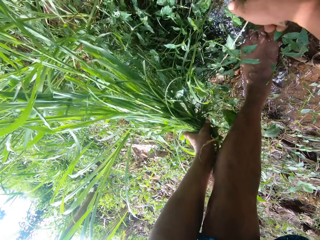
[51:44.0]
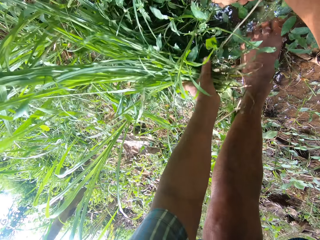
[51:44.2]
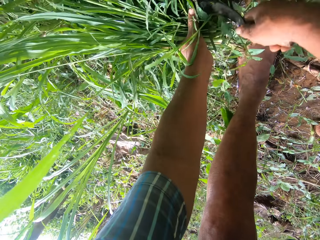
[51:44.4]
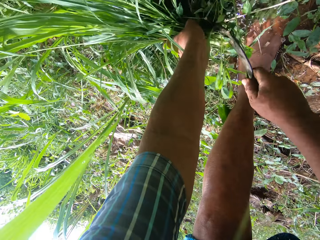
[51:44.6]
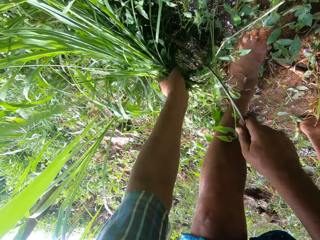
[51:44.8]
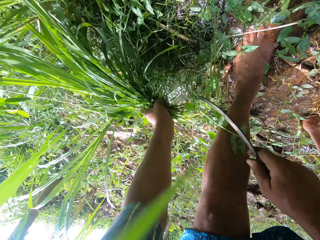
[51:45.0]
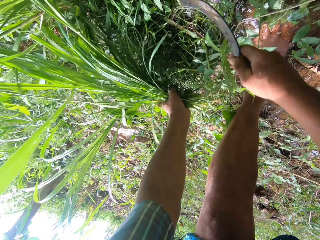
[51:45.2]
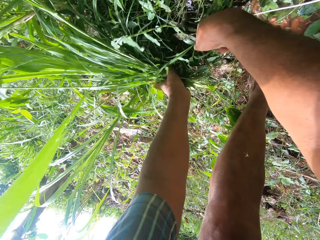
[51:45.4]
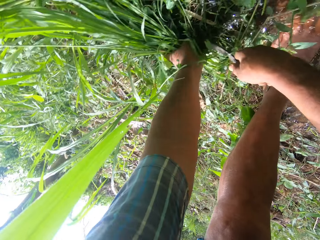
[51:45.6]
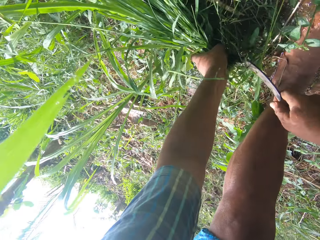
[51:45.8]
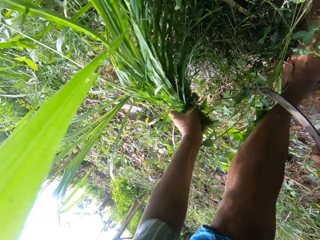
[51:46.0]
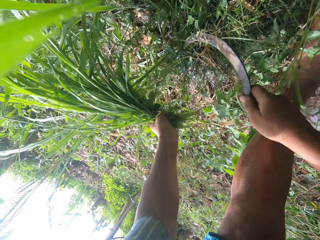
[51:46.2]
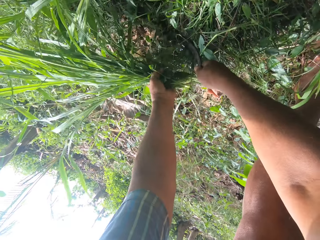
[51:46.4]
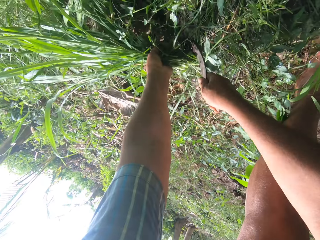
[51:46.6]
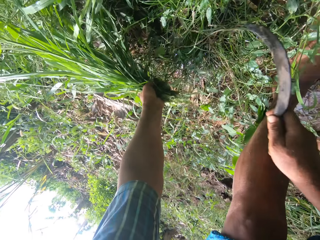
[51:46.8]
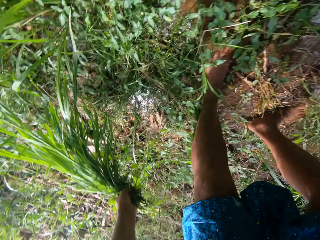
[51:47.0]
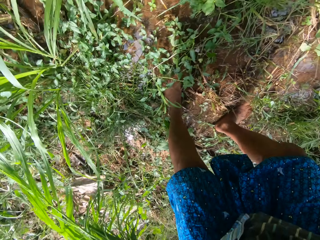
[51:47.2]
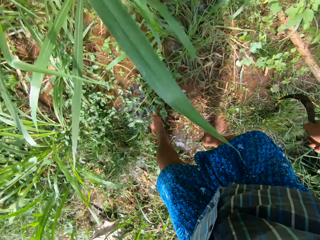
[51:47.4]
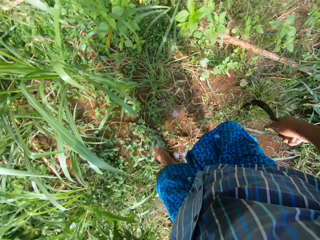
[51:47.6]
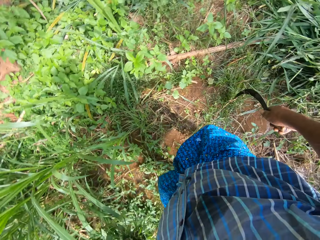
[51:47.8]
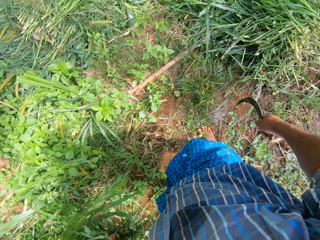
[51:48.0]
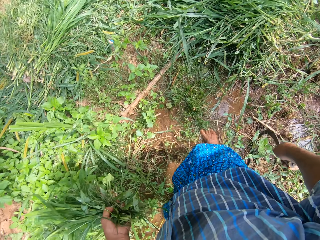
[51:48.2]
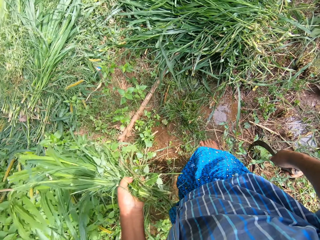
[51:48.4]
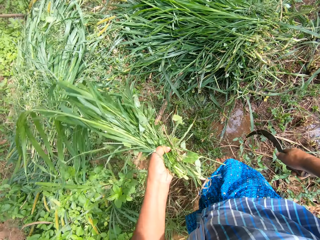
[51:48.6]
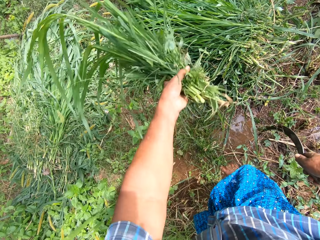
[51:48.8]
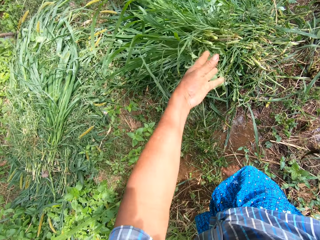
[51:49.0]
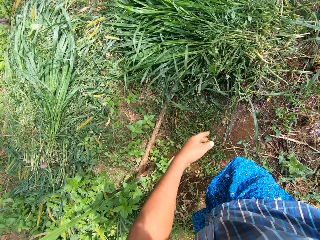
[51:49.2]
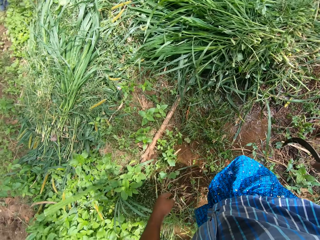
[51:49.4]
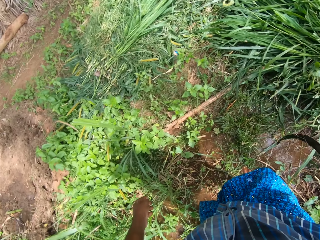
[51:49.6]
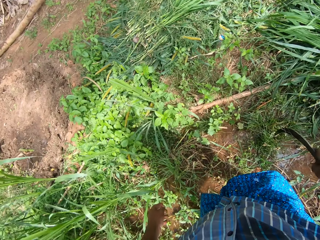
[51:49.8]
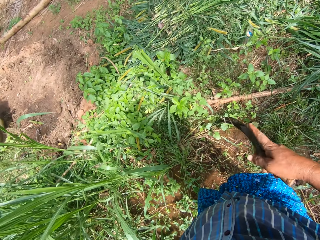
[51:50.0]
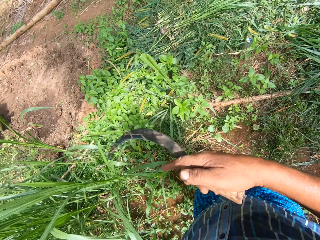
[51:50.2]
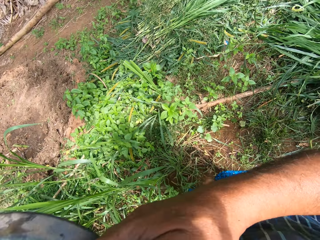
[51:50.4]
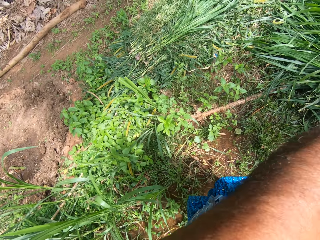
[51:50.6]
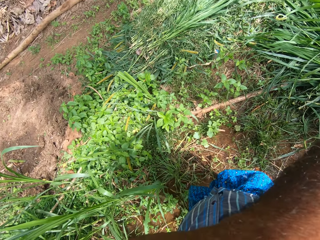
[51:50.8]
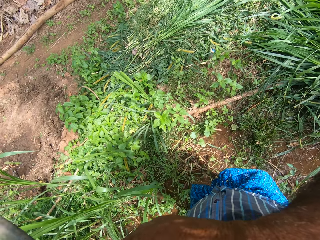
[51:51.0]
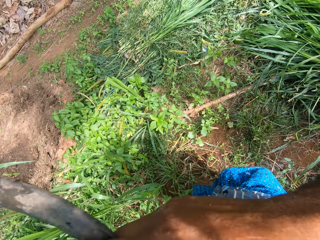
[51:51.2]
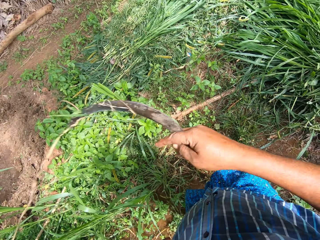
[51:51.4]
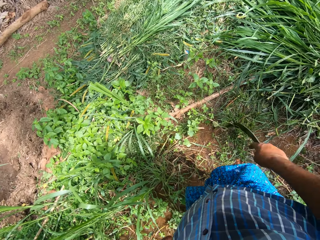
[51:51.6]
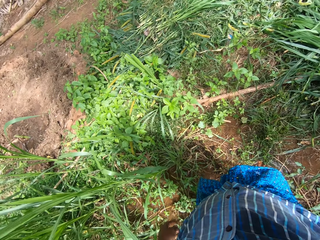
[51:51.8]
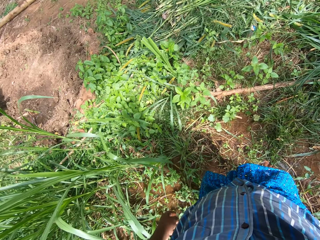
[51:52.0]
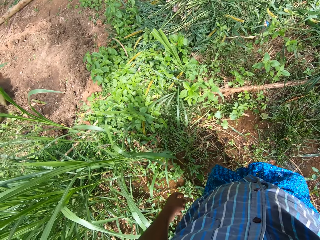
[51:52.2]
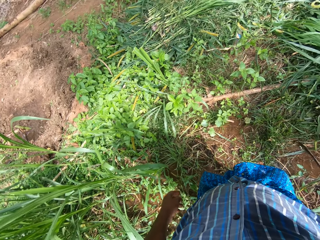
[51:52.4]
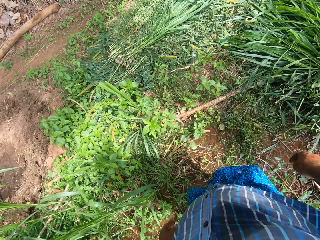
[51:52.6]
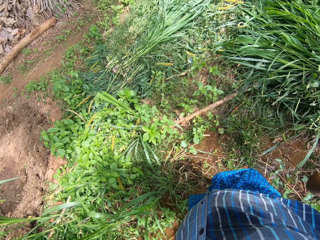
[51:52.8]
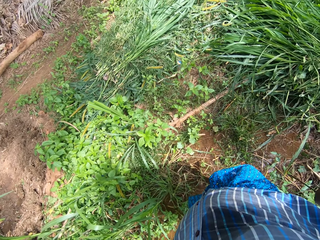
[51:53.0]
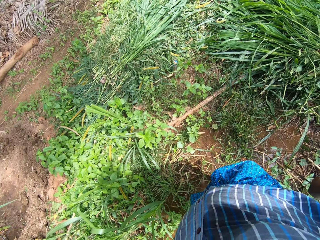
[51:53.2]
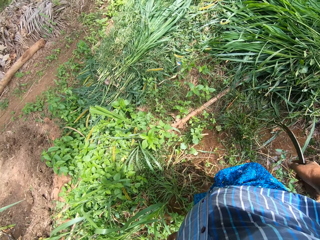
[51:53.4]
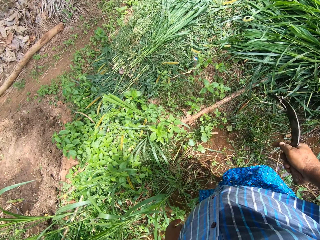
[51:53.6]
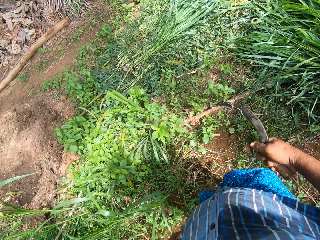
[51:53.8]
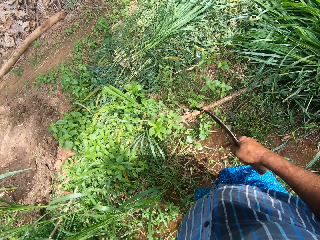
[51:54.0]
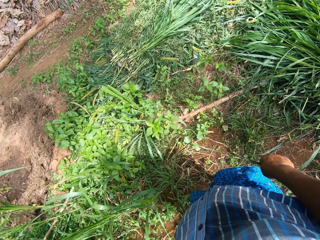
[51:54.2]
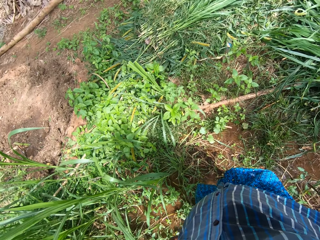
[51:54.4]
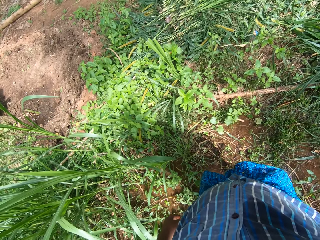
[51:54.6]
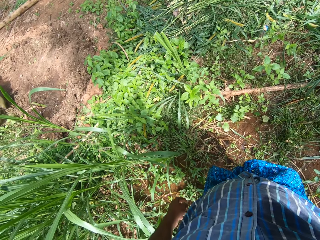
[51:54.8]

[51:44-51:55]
The camera wearer places the cut Napier grass on the other cut Napier grass. He lifts his hand.

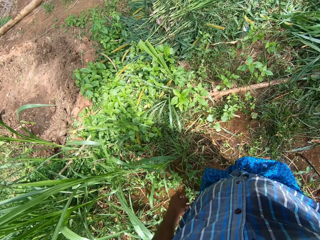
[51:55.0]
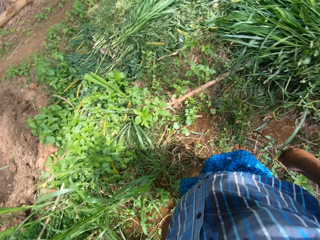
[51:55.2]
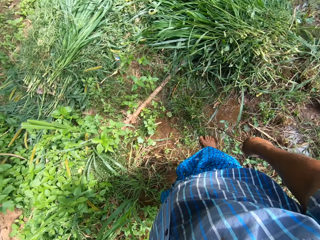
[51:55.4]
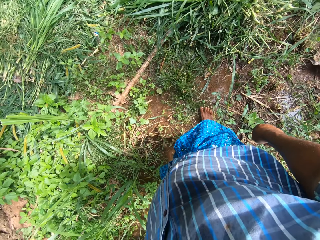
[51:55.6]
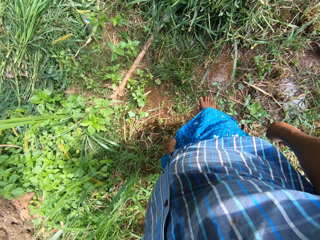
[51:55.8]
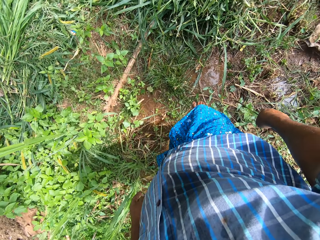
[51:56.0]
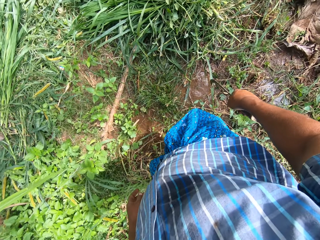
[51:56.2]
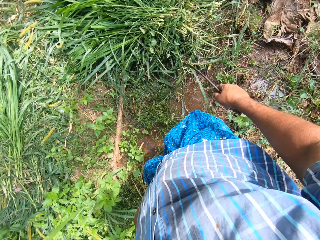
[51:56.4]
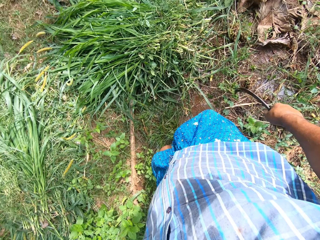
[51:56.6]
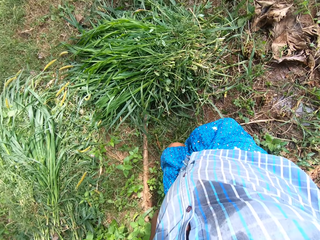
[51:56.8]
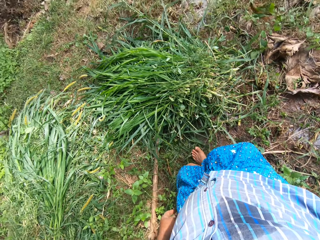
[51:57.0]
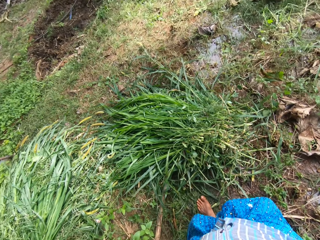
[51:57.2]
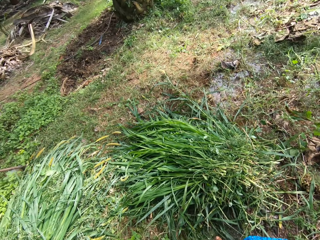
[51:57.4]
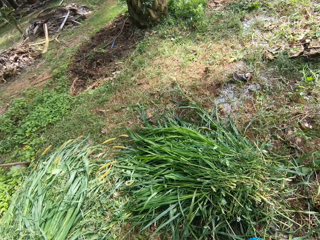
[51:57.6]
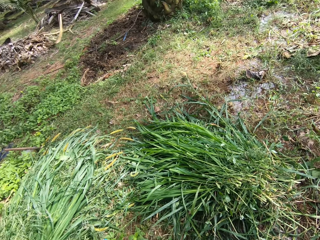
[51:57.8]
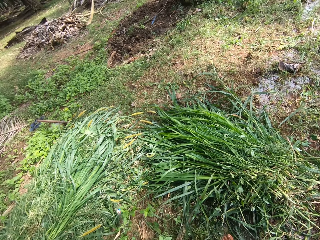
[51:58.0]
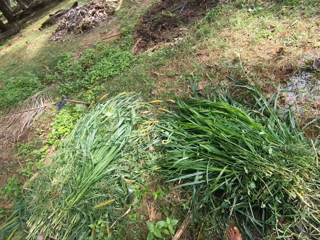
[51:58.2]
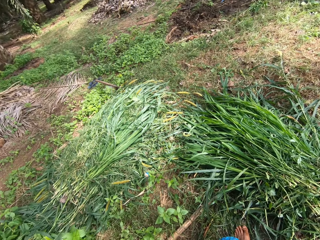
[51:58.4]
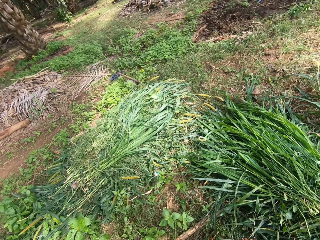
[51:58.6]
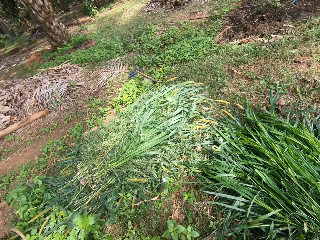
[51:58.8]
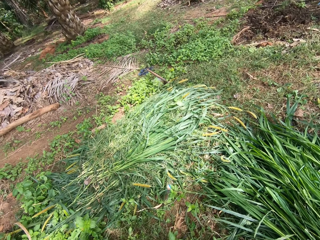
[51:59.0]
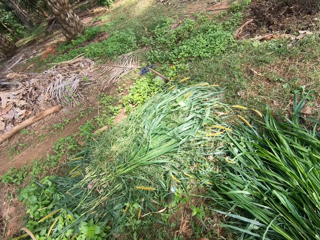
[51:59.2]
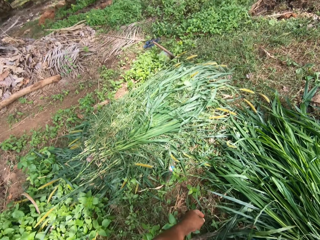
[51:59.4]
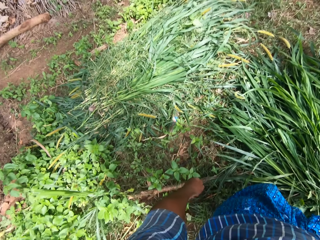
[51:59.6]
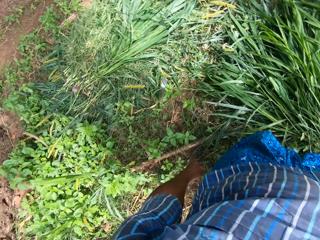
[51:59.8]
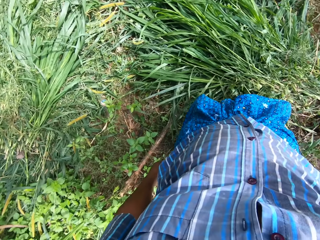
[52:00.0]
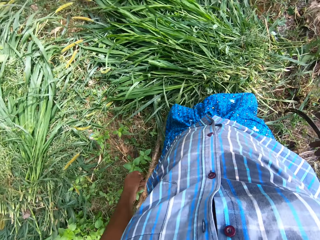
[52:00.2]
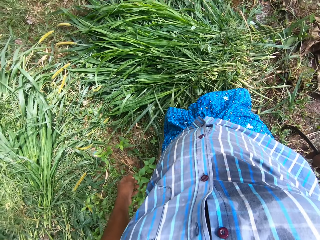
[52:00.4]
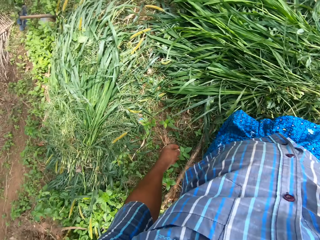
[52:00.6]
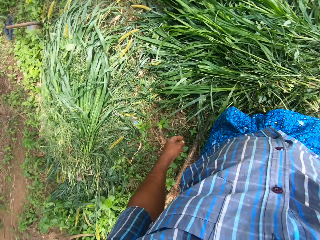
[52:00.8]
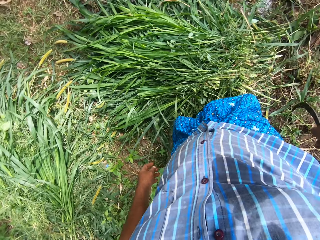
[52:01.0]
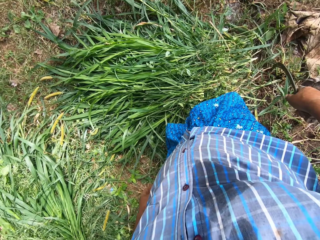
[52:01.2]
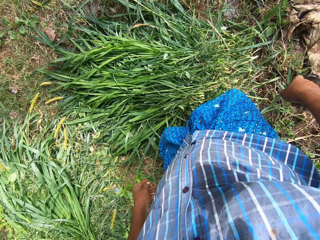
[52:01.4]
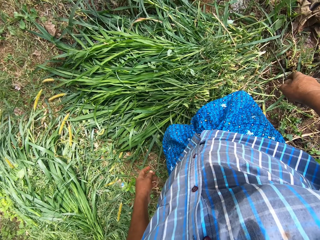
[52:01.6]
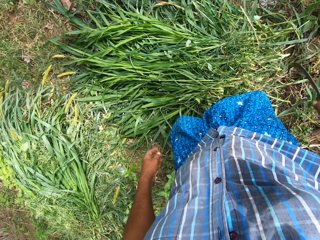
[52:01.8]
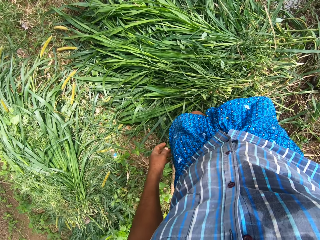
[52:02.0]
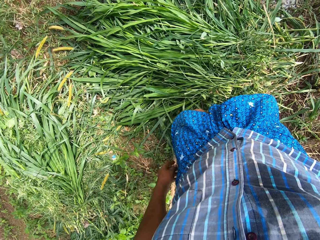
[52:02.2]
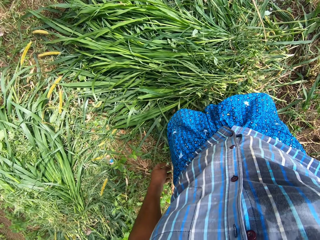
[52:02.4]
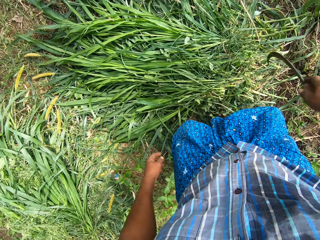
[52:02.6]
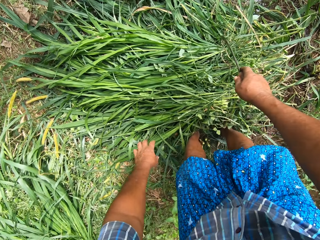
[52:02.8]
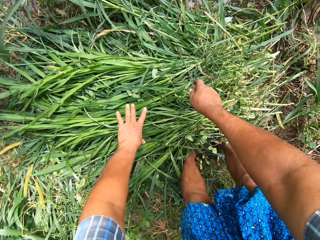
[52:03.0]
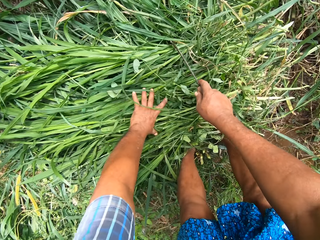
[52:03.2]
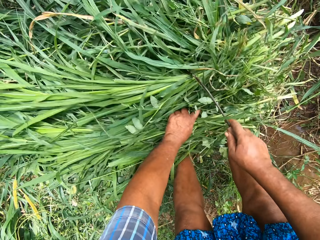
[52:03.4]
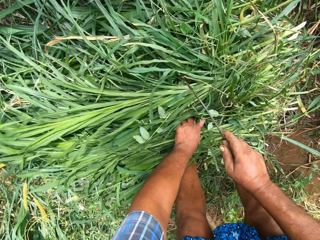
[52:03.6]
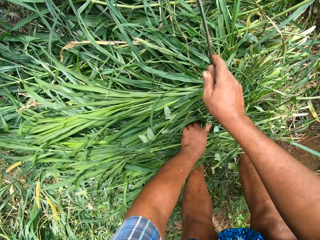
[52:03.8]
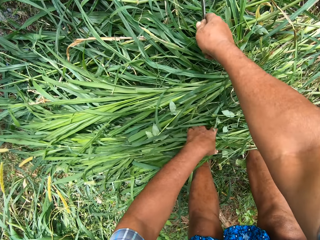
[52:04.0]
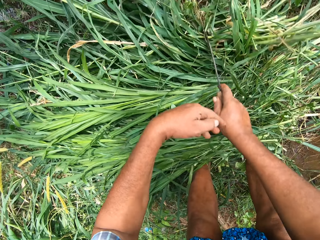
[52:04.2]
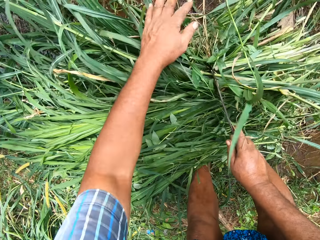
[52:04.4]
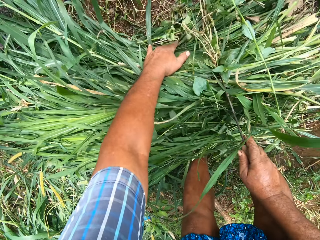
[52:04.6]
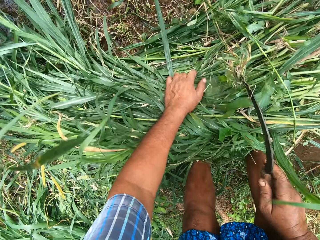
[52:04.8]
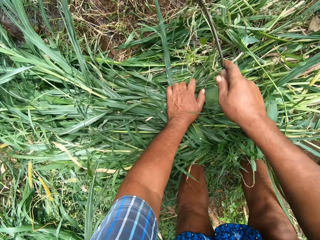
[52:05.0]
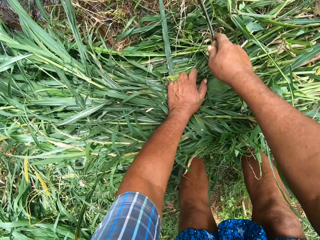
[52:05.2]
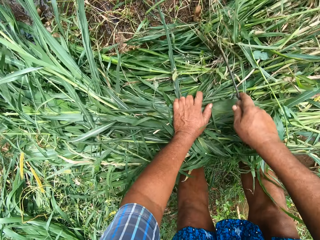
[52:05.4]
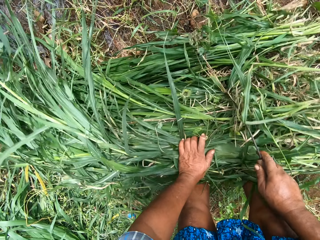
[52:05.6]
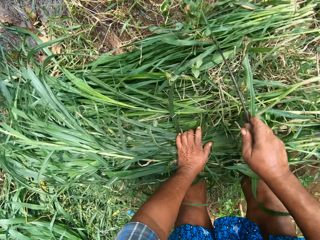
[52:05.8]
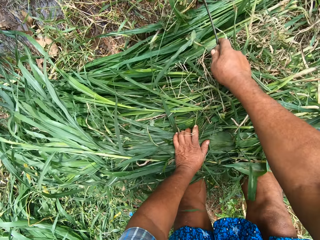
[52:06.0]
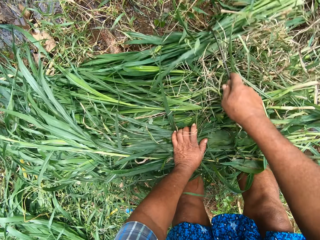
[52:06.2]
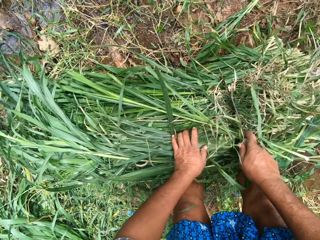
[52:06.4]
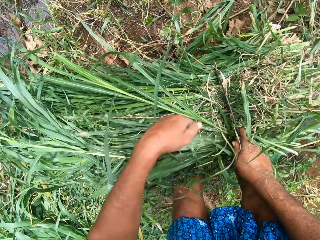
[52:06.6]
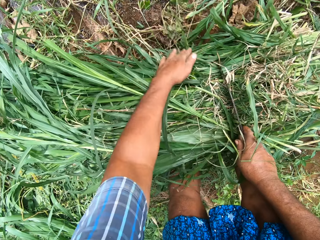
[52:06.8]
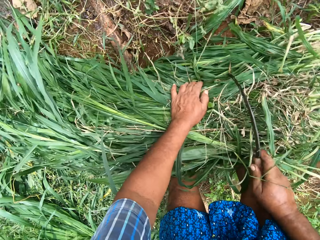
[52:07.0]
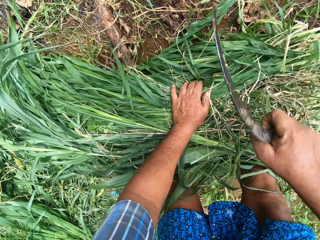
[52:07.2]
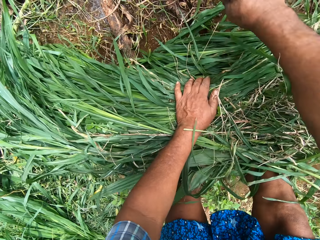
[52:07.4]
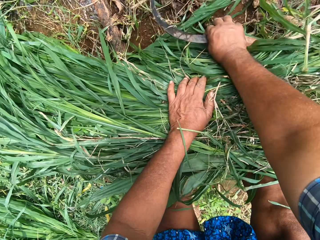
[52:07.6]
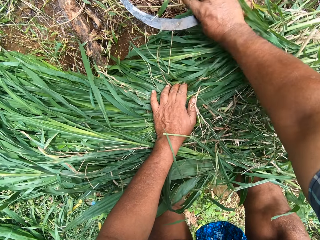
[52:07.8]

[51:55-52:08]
The camera wearer looks around the farm. They pack the grass on the floor.
